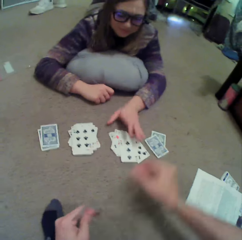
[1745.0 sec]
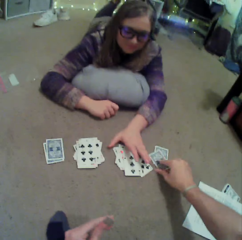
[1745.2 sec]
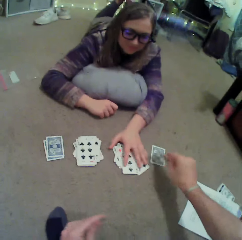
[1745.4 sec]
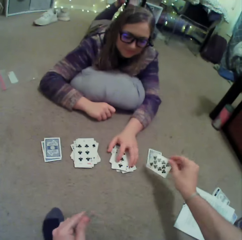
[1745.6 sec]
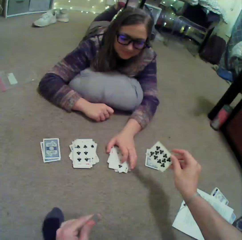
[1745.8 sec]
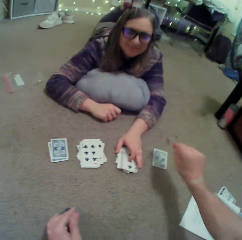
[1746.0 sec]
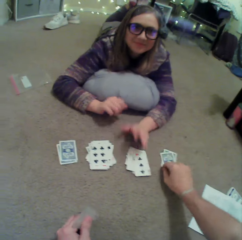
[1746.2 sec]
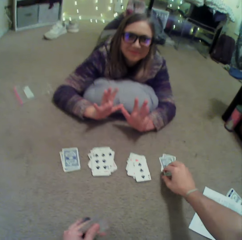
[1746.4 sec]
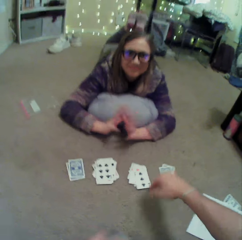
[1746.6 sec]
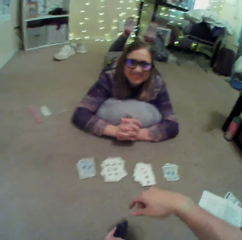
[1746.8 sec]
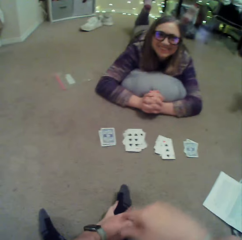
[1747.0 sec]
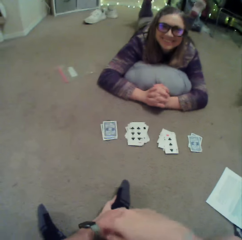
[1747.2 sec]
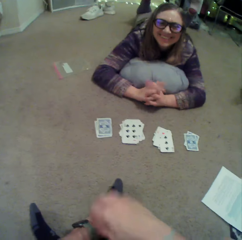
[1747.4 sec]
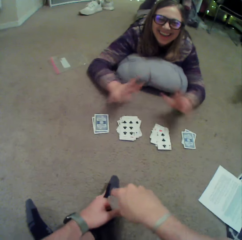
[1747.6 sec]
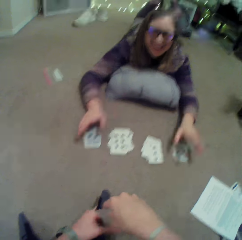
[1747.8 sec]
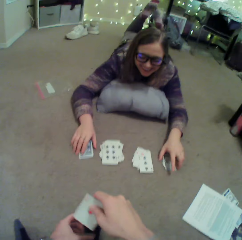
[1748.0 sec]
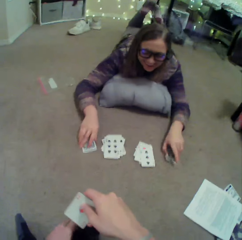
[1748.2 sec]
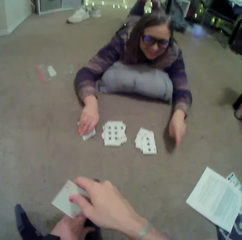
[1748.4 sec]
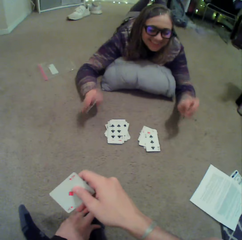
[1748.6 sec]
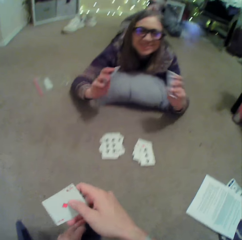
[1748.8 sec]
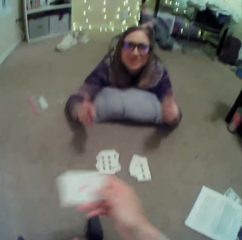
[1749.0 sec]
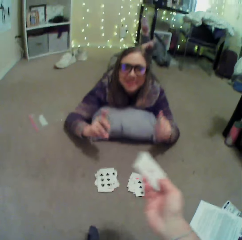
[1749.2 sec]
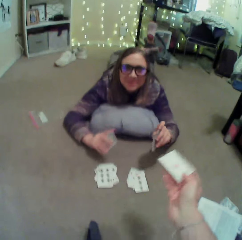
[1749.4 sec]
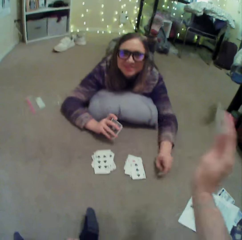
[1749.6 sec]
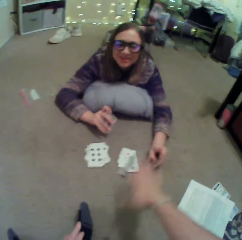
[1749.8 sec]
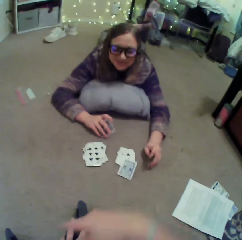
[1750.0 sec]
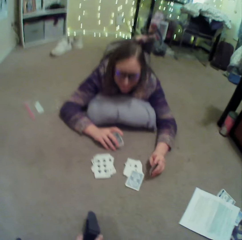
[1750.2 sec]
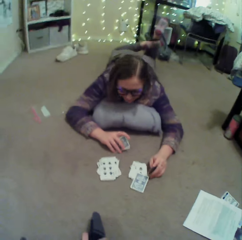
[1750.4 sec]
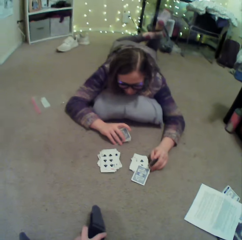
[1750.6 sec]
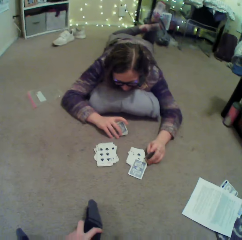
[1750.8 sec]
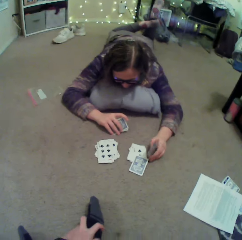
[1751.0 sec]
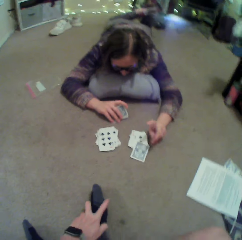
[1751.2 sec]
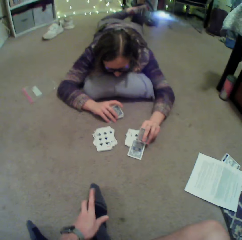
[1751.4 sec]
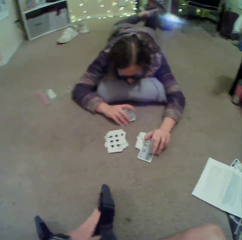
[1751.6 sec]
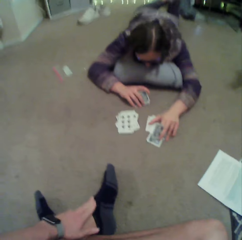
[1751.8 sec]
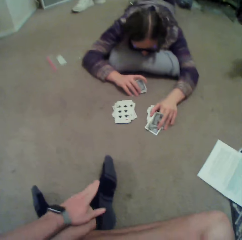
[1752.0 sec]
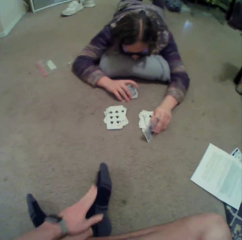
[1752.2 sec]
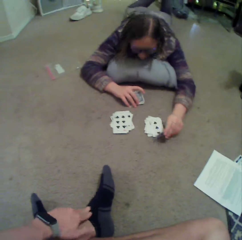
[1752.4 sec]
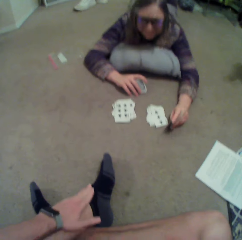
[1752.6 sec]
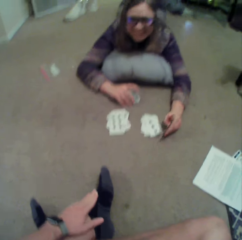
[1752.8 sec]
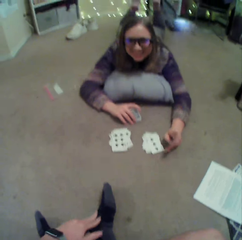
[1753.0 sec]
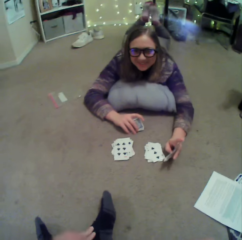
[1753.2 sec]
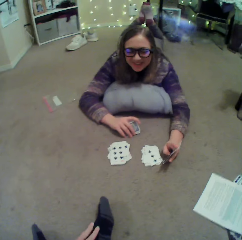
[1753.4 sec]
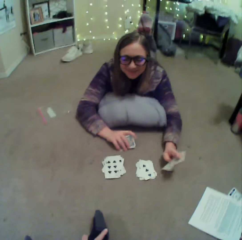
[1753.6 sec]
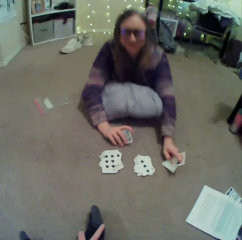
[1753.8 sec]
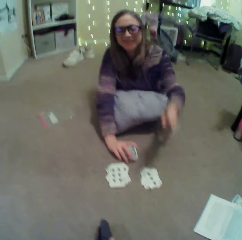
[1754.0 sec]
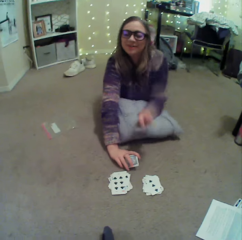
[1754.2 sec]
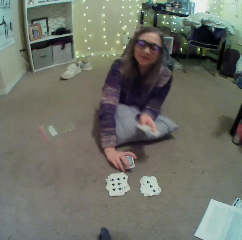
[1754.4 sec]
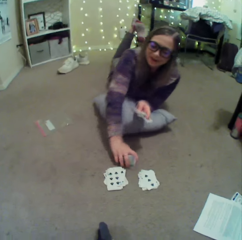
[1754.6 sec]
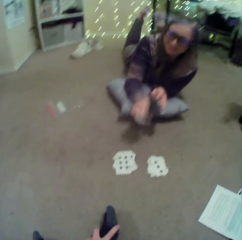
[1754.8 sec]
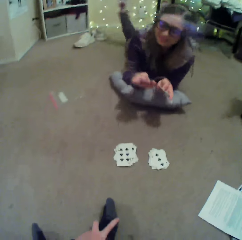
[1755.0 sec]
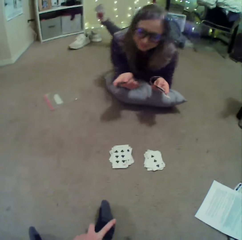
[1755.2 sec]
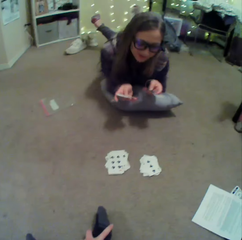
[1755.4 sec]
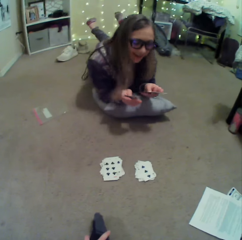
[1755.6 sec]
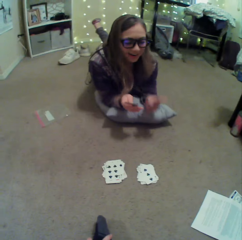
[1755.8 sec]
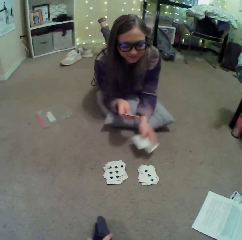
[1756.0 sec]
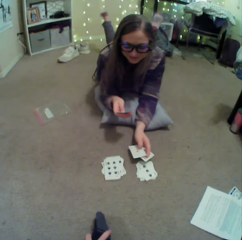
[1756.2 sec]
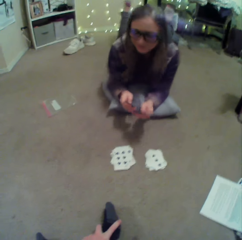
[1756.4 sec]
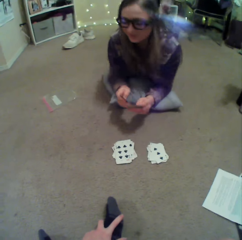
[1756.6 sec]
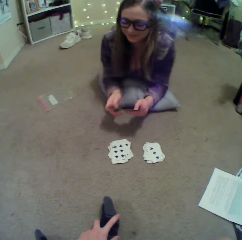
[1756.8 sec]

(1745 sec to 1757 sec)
The camera wearer picks up a card on the floor. They turn the card. A person collects cards on the floor and lifts hands. The camera wearer puts a card on the floor. They straighten a hand. The person picks cards on the floor and sways hands. The camera wearer puts a card on the floor. They throw the card on the floor. The person converses with the camera wearer. The camera wearer scratches the leg. The person straightens the hands.

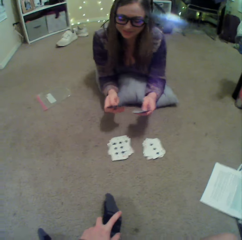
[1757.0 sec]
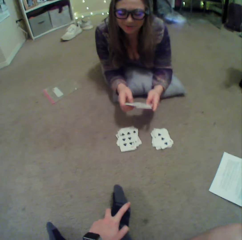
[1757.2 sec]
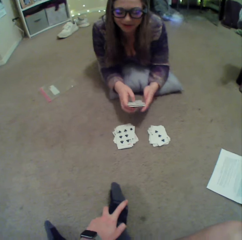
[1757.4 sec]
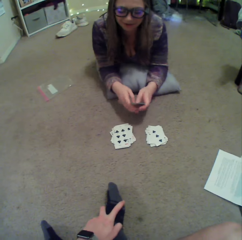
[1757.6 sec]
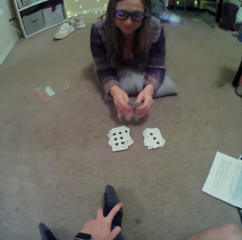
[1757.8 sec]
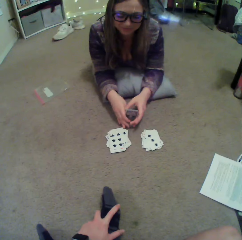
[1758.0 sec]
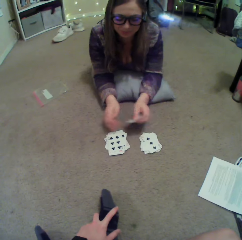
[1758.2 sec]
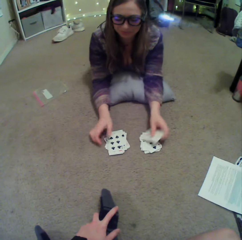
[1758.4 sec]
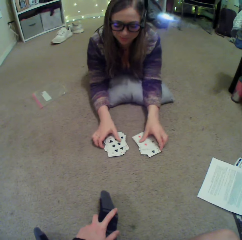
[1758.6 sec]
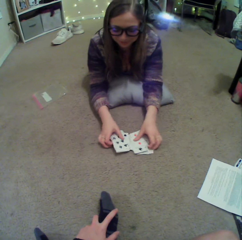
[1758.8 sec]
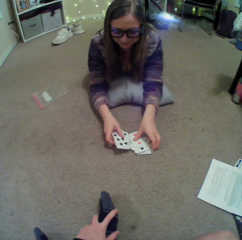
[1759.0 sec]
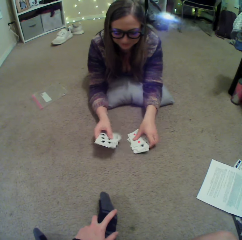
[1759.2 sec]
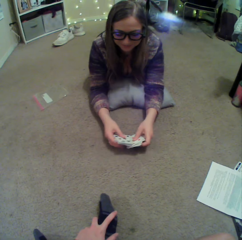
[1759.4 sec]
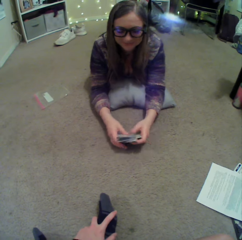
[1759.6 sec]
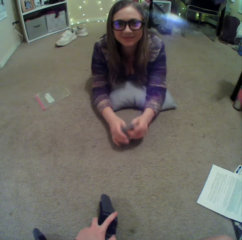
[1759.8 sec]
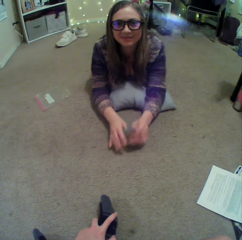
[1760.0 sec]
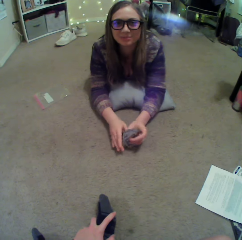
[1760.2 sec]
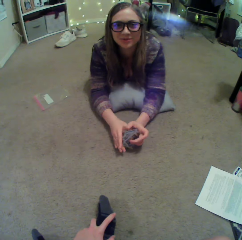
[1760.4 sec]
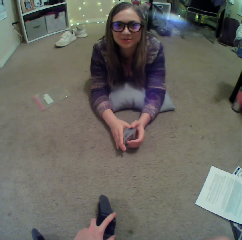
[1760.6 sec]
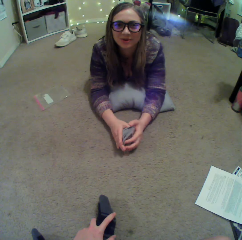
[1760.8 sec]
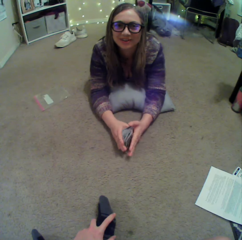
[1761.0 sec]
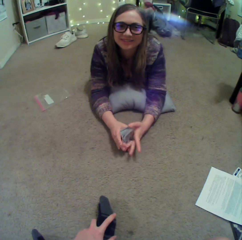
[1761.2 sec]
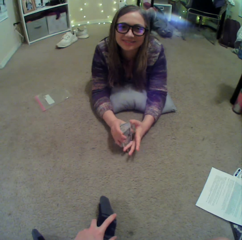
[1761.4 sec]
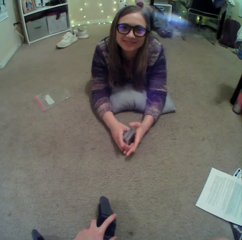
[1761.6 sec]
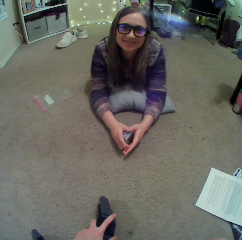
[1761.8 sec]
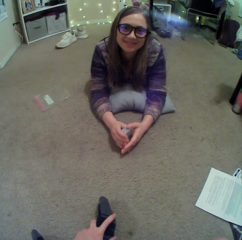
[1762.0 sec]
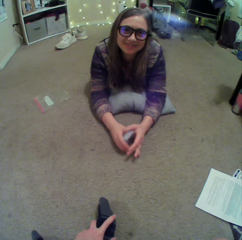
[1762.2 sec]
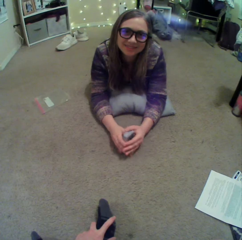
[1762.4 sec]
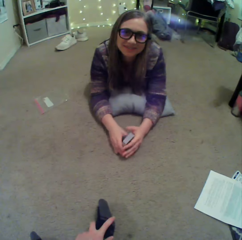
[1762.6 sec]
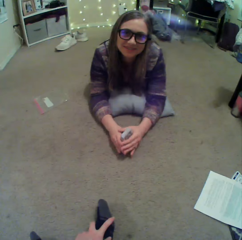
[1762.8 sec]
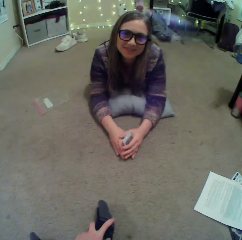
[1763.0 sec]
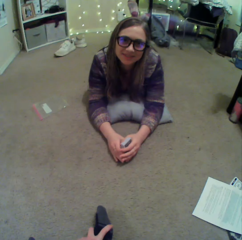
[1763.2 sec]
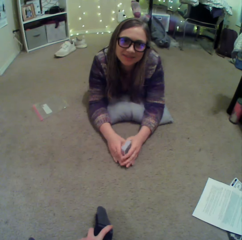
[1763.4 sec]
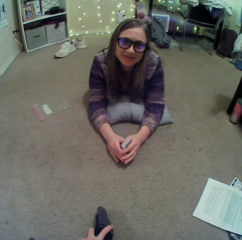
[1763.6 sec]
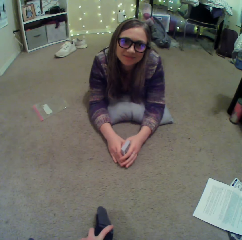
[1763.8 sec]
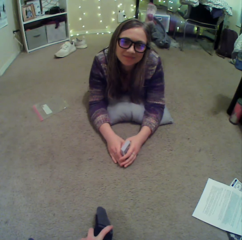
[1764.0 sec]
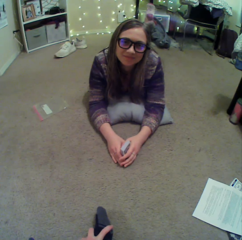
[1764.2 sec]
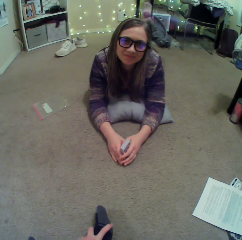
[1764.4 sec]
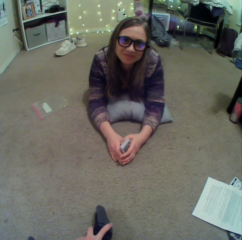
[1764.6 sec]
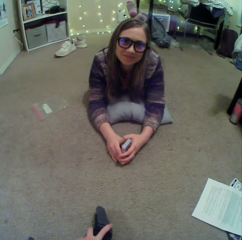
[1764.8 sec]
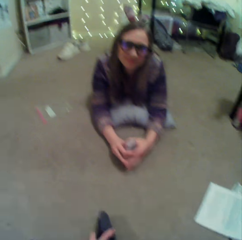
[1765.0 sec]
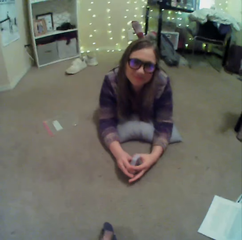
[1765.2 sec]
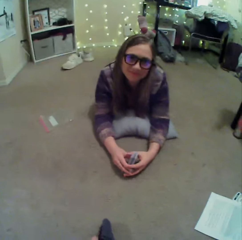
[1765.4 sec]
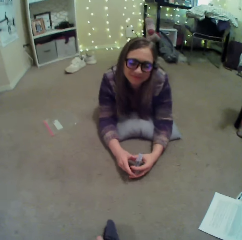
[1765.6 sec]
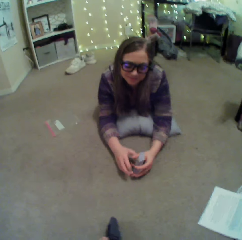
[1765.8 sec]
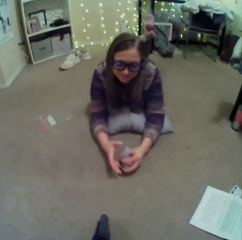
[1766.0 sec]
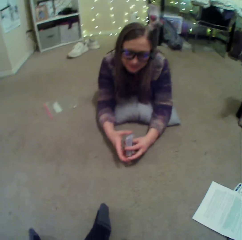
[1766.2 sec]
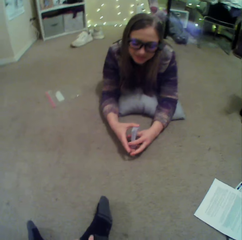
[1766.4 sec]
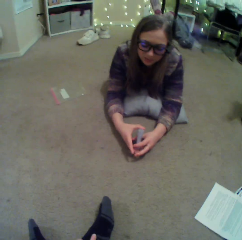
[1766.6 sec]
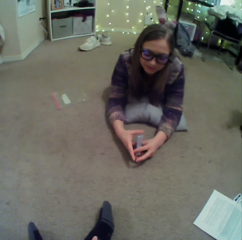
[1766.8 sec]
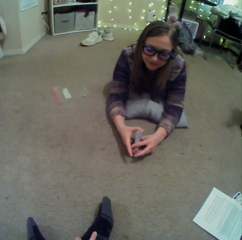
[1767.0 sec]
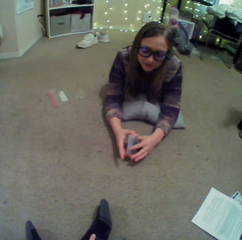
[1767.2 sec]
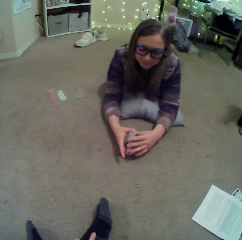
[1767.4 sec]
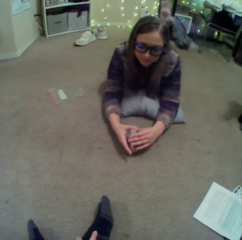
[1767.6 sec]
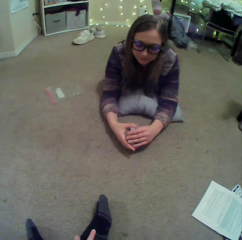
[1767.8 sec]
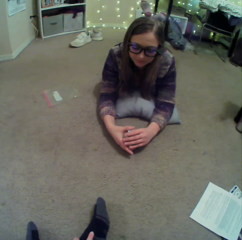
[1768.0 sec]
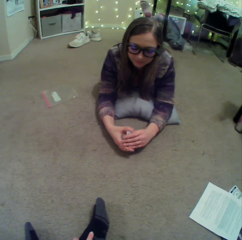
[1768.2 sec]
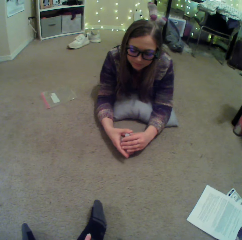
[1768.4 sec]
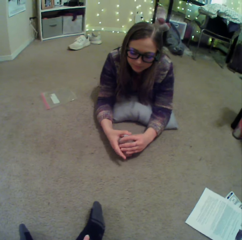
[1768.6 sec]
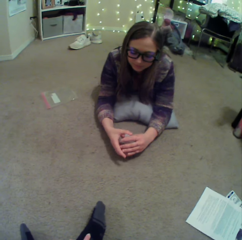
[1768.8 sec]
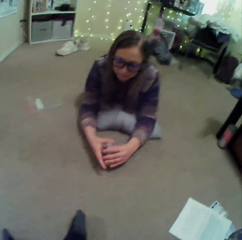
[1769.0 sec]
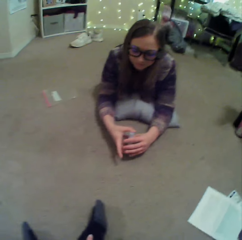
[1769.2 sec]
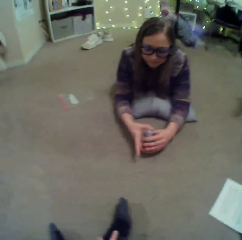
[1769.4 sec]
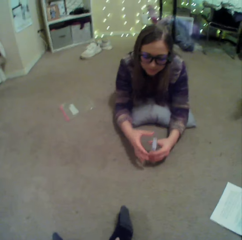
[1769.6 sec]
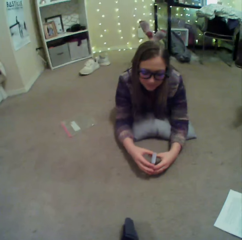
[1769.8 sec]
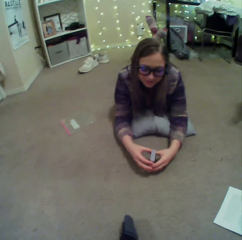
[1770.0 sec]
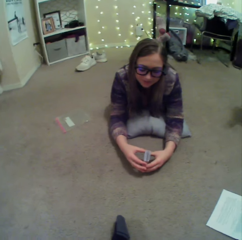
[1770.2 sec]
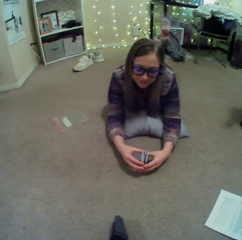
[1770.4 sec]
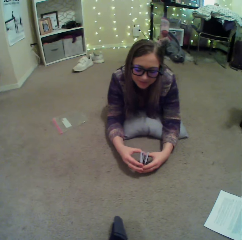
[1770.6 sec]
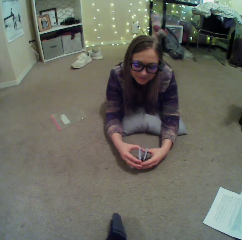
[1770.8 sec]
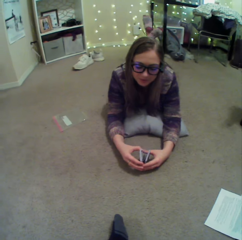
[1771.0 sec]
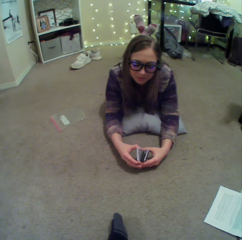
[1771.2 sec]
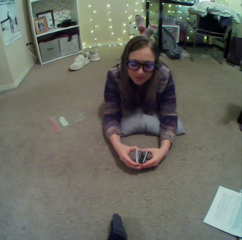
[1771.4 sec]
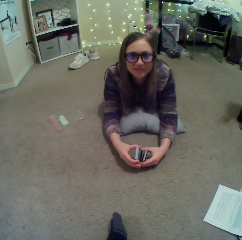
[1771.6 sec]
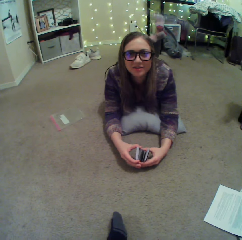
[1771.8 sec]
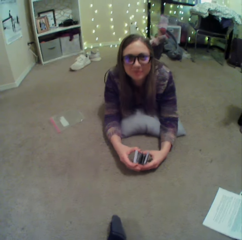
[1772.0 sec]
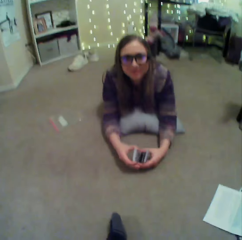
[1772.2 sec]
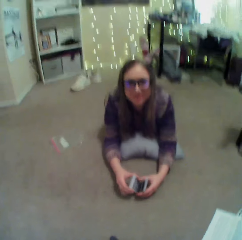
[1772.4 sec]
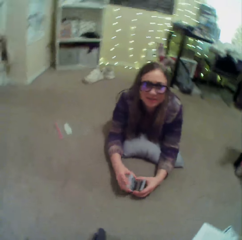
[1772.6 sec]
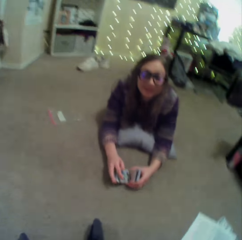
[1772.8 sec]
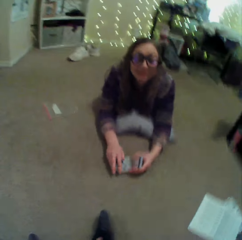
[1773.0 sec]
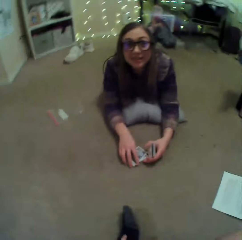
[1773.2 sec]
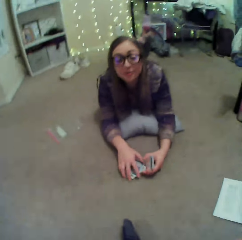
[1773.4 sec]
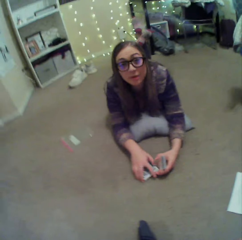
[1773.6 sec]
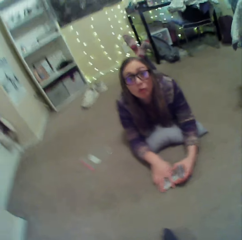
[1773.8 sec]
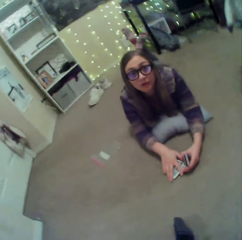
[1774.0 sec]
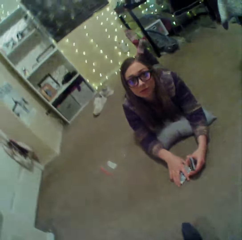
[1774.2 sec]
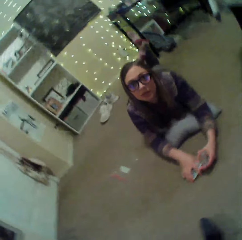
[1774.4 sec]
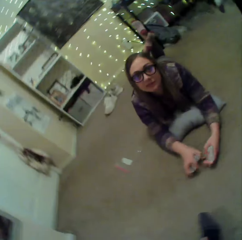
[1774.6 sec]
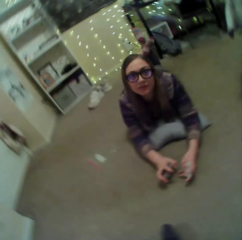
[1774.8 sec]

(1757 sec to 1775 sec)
A person picks cards on the floor. The person arranges the cards. The camera wearer converses with the person. The person converses with the camera wearer. The person plays with the cards.
